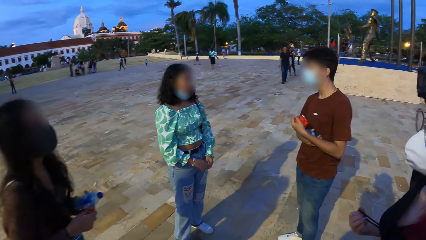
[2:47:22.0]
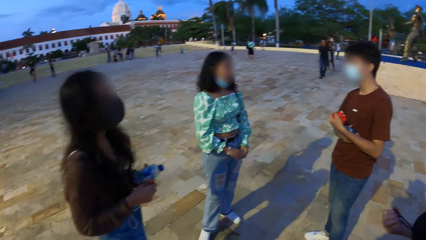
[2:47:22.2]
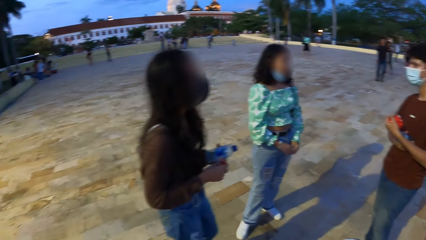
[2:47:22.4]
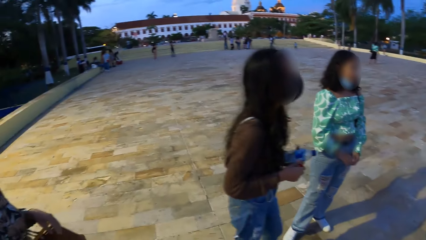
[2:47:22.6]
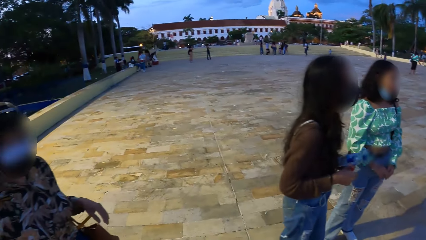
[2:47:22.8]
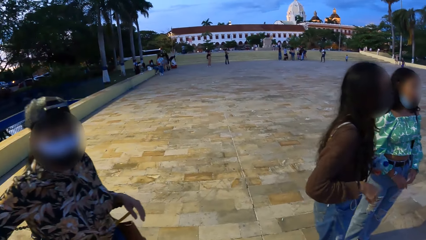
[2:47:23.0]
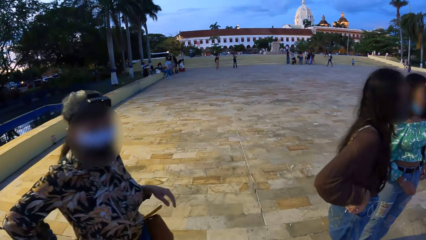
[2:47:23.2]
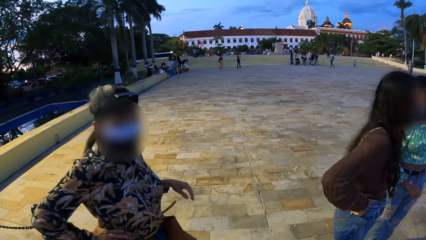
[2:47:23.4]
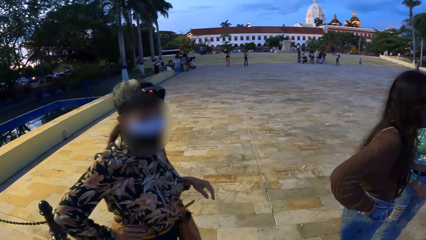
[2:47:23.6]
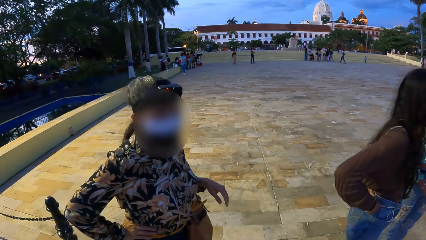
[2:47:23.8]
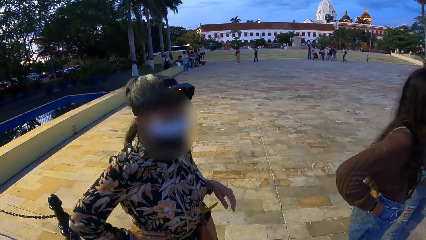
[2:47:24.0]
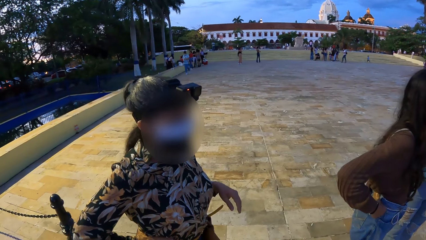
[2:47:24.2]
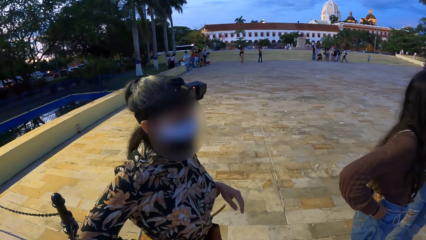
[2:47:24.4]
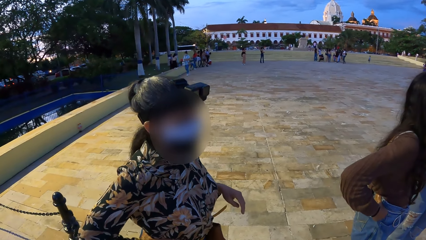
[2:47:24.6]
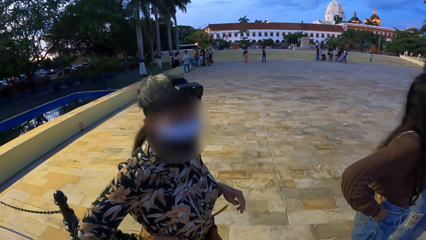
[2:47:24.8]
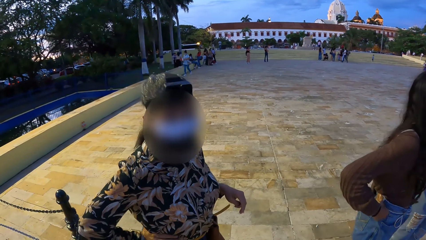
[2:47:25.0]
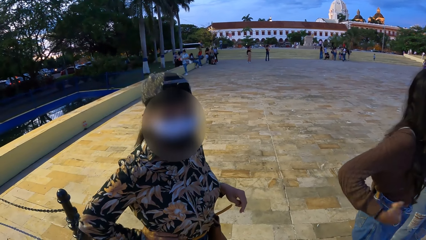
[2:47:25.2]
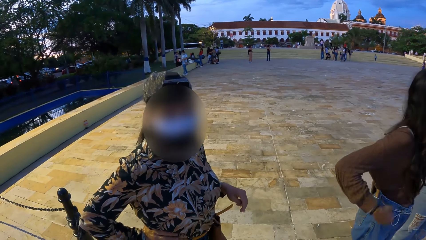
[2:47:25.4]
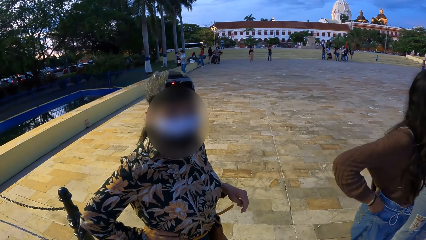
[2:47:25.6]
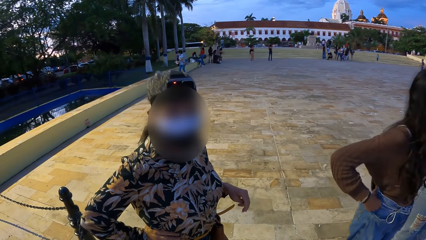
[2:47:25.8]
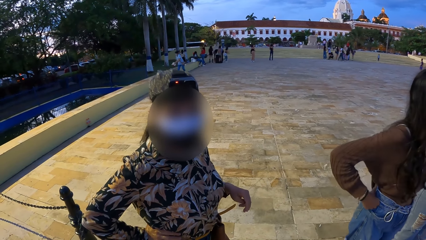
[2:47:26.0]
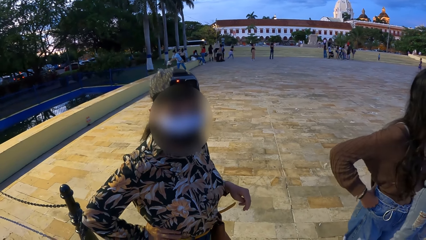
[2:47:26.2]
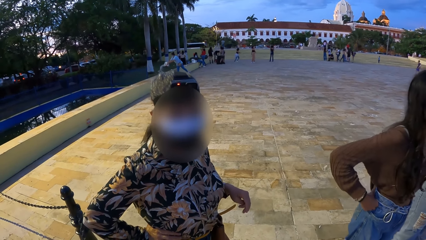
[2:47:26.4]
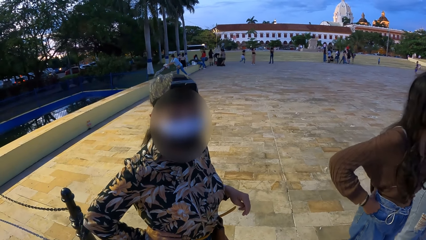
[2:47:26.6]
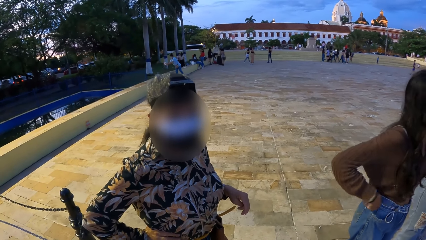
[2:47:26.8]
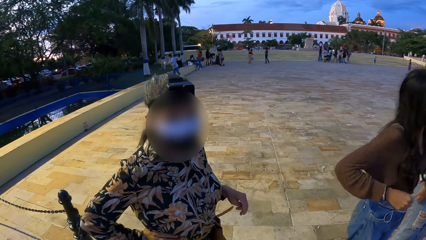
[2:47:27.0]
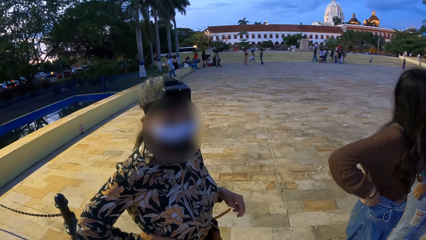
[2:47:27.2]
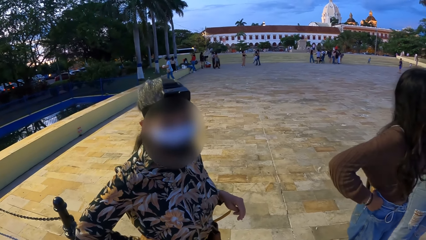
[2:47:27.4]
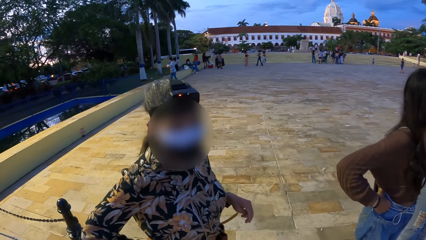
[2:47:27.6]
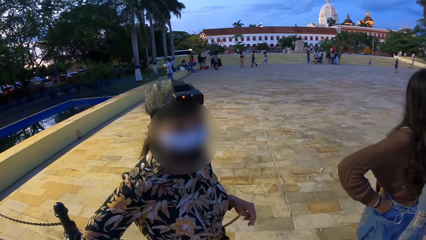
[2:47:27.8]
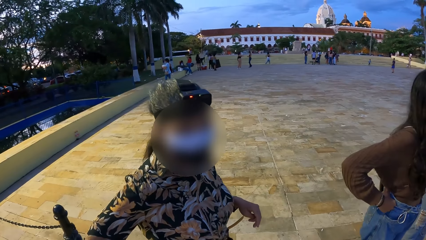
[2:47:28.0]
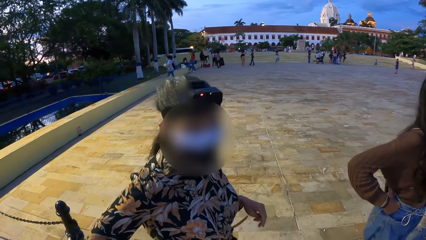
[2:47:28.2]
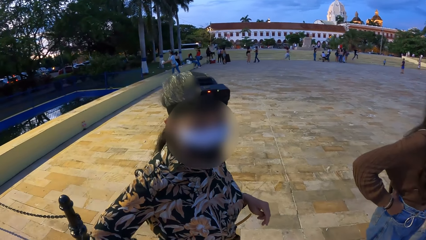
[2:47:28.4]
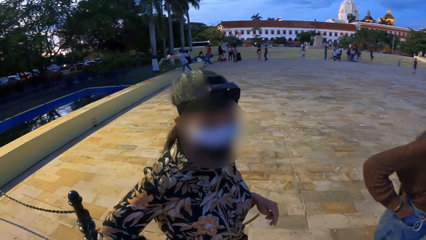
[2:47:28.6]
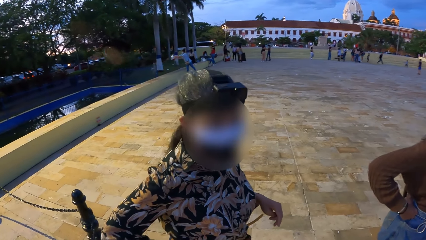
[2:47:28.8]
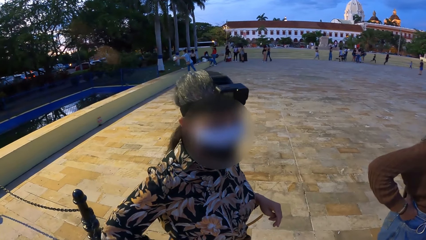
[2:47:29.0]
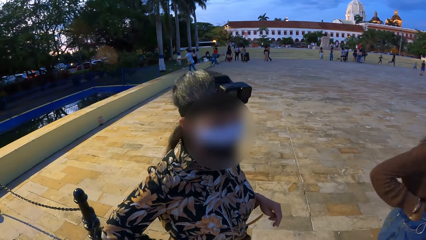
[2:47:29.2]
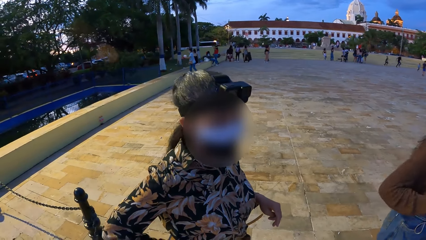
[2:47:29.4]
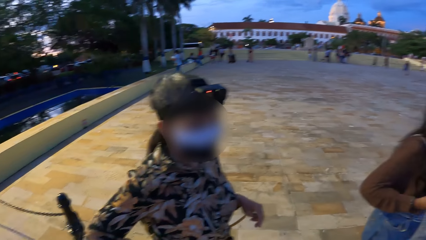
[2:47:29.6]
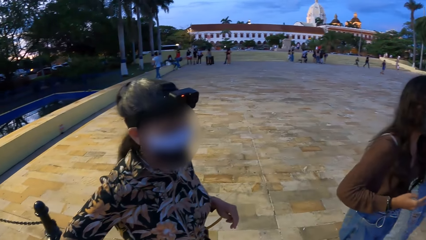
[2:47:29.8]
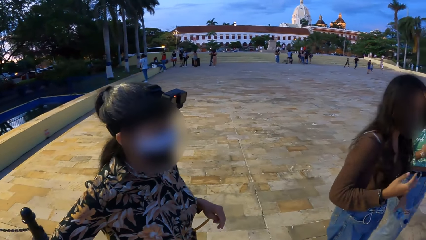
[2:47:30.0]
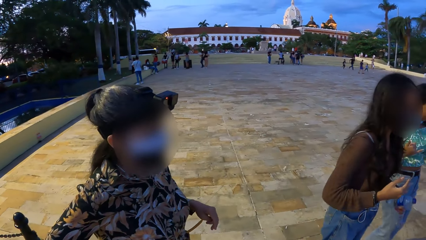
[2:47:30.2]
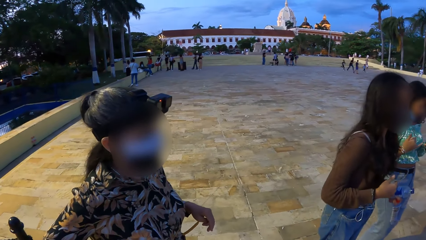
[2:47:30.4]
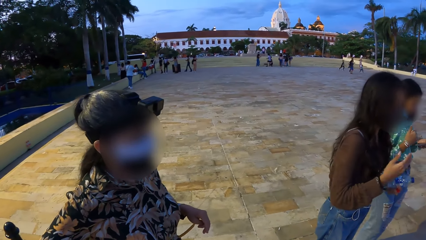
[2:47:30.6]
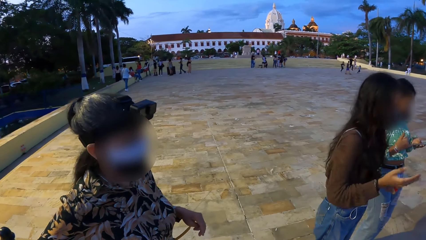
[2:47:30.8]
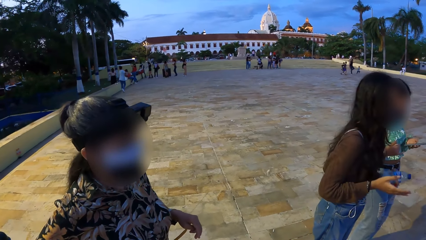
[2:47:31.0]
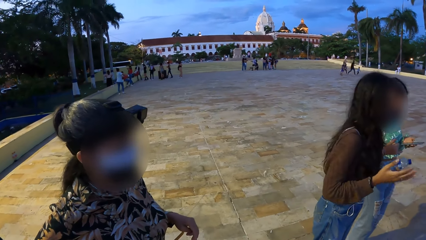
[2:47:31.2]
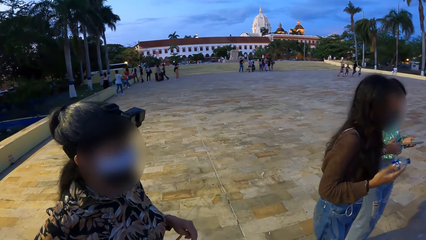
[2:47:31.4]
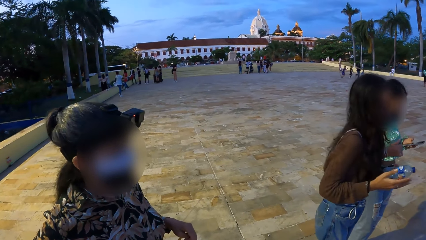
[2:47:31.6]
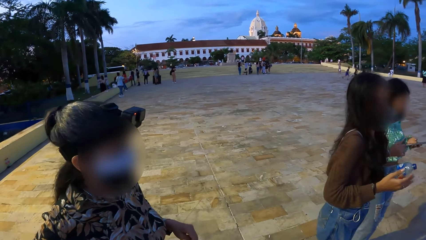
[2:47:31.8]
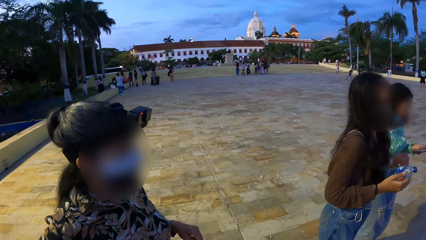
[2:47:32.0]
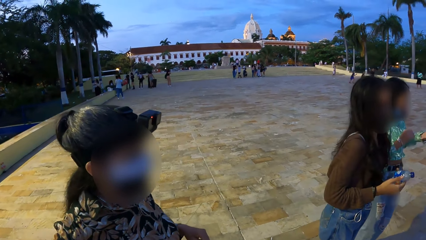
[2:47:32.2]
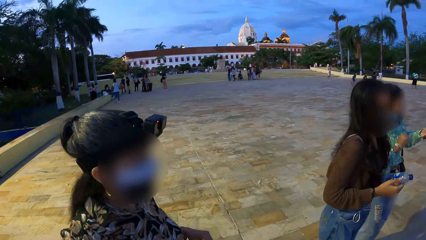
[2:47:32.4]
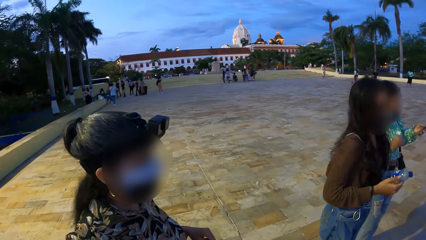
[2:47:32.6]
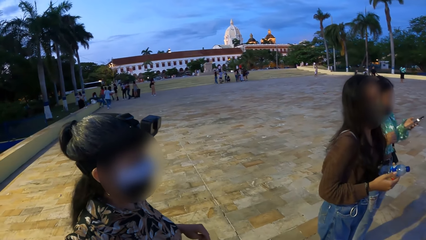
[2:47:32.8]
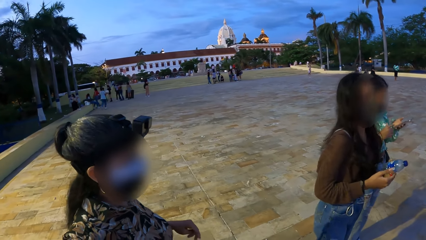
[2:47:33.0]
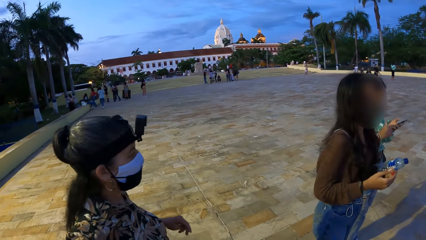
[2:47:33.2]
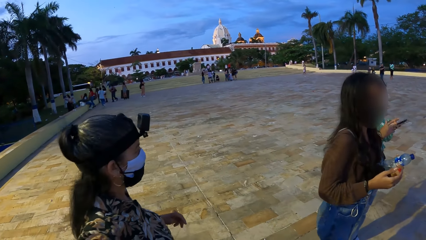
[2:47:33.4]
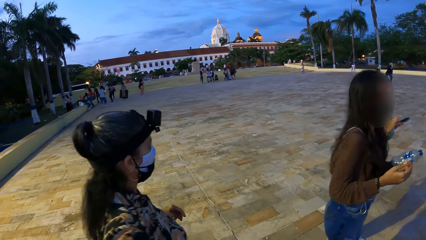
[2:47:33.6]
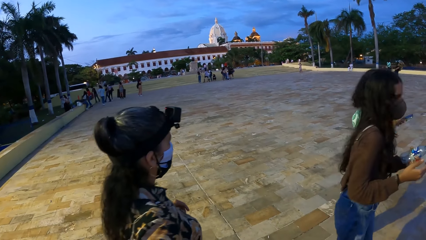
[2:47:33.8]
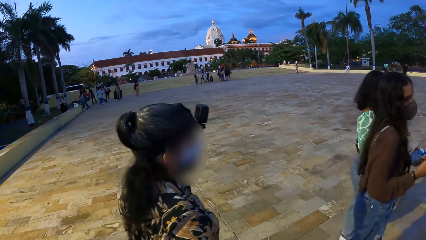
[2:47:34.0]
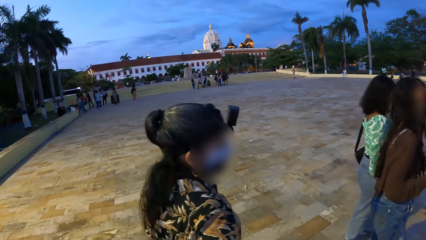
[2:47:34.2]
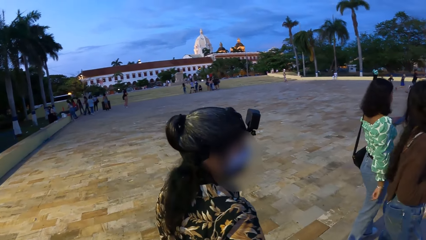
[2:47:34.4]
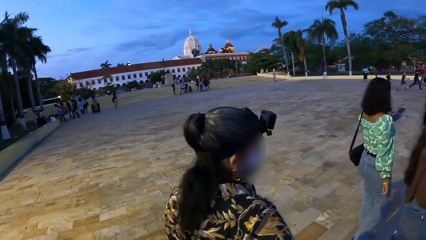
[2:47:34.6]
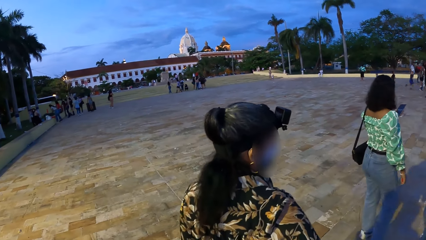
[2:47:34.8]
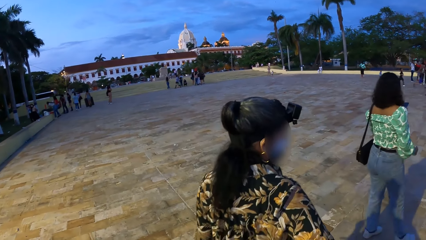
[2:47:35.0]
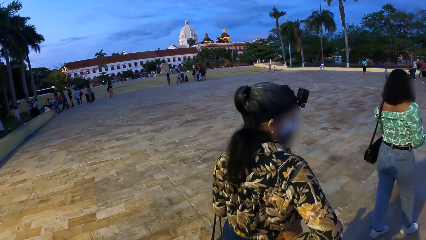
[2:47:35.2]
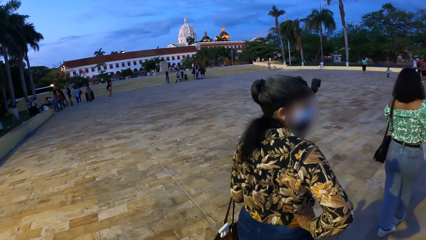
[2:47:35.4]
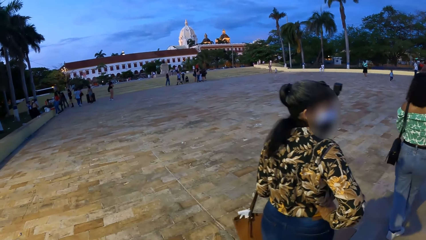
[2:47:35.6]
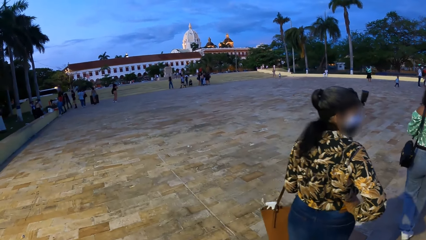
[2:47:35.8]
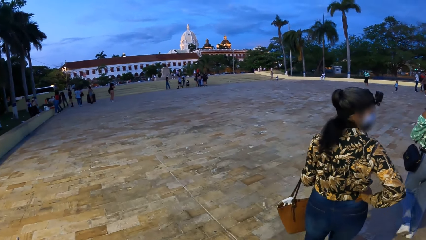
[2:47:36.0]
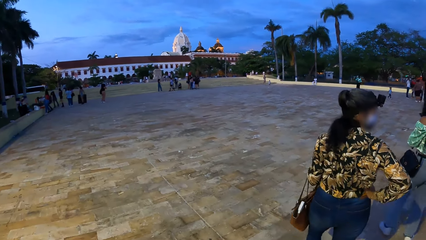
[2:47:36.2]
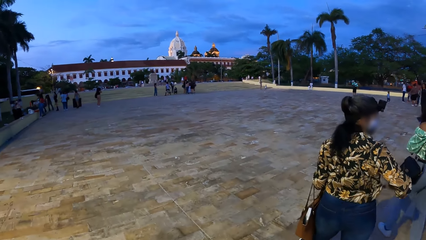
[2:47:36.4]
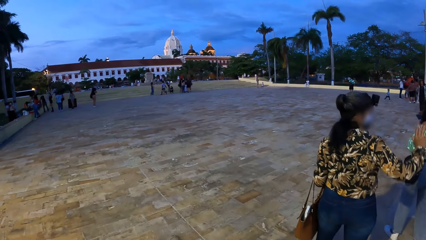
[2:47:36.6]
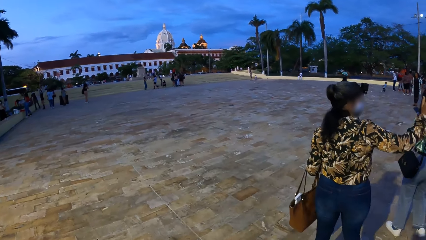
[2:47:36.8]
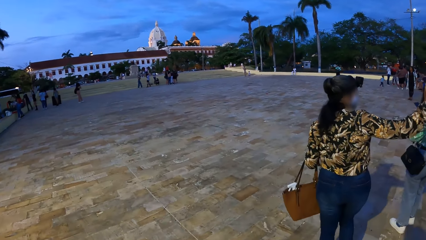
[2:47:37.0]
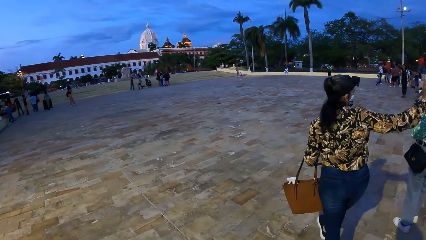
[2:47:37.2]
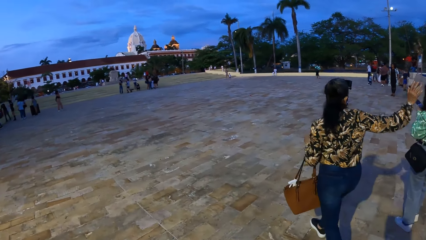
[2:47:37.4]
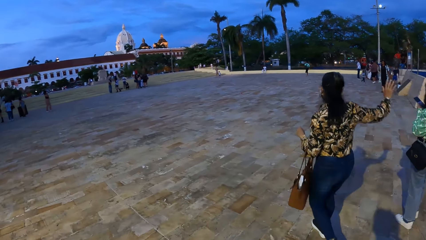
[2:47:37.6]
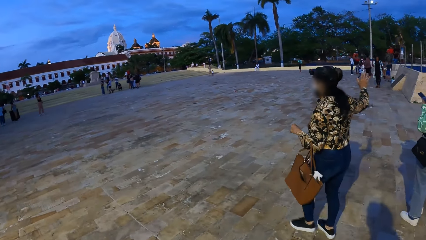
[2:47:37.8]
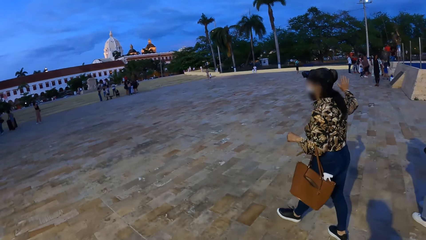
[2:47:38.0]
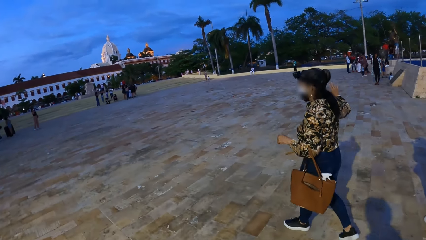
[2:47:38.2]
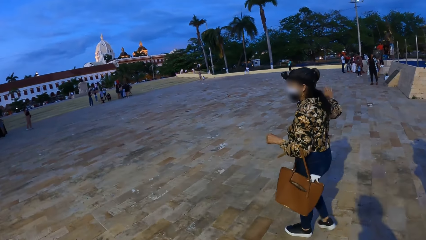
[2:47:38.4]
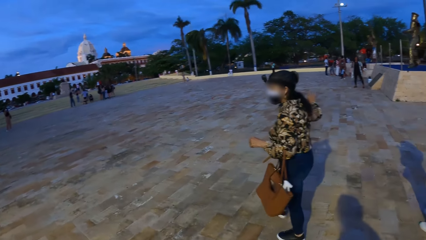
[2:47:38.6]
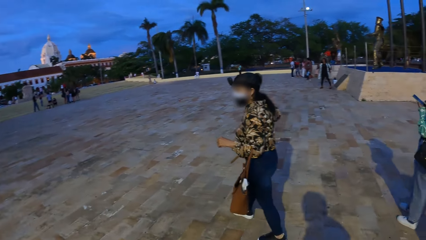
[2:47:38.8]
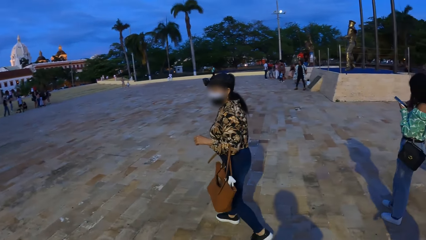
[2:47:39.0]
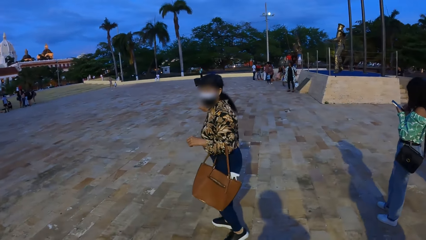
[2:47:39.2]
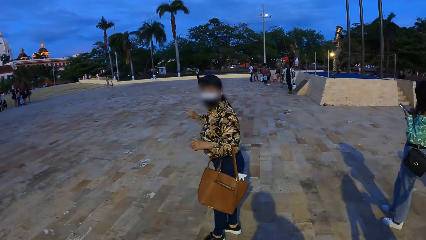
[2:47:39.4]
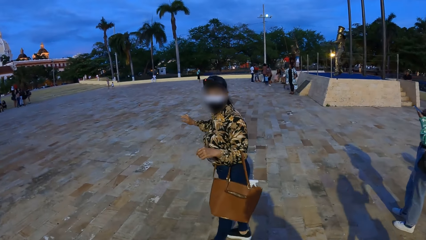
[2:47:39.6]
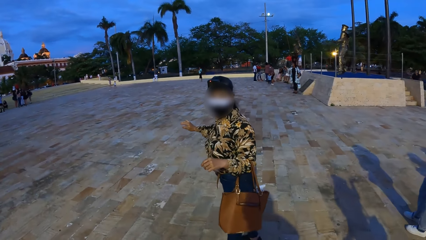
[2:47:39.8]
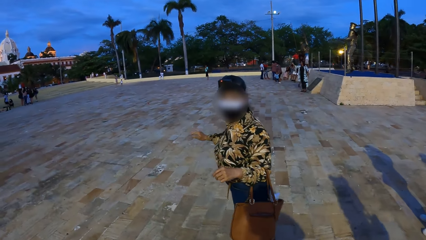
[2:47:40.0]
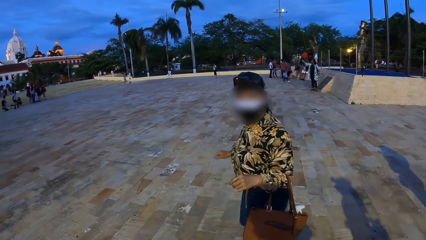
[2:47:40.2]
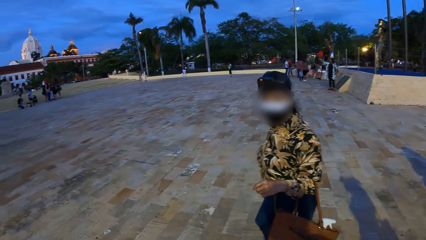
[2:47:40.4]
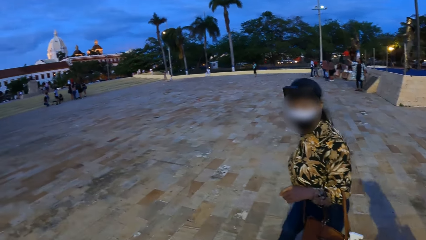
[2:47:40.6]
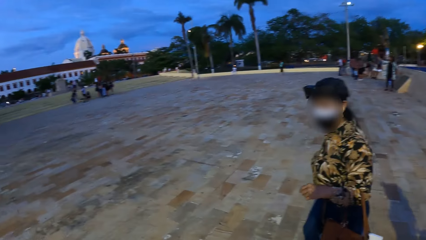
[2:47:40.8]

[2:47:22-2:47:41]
A woman interacts with the camera wearer. Another woman operates a phone with her left hand. The camera wearer walks around the open area. The first woman makes a right hand gesture and walks around the open area.
